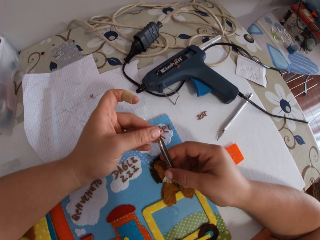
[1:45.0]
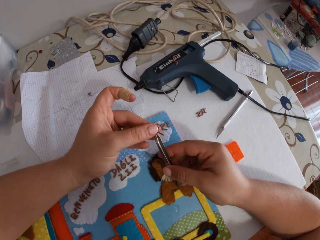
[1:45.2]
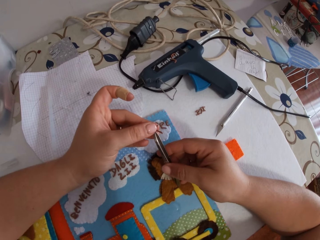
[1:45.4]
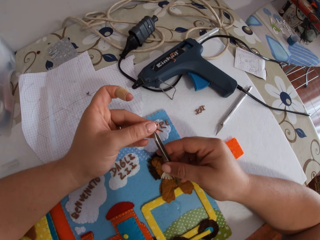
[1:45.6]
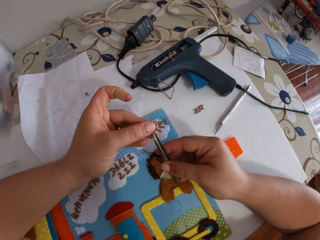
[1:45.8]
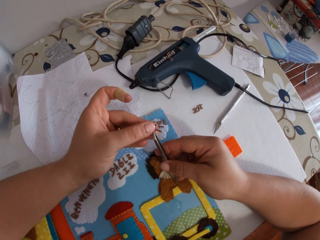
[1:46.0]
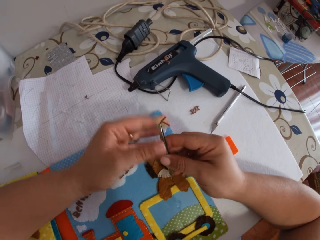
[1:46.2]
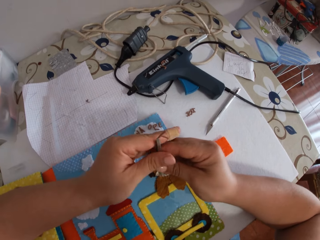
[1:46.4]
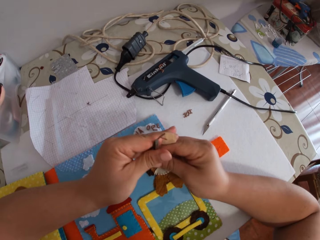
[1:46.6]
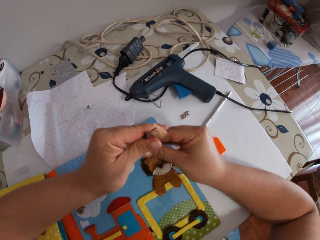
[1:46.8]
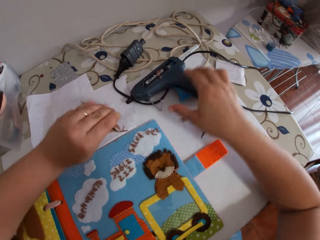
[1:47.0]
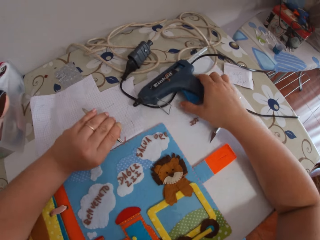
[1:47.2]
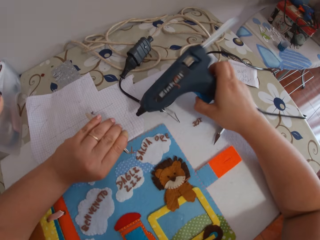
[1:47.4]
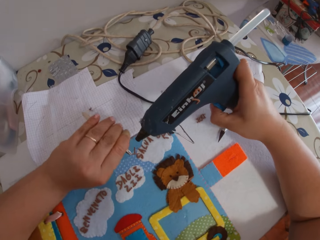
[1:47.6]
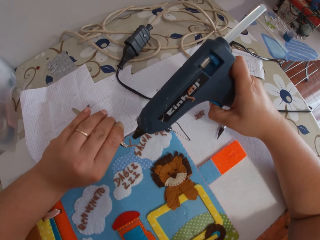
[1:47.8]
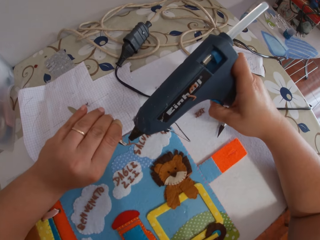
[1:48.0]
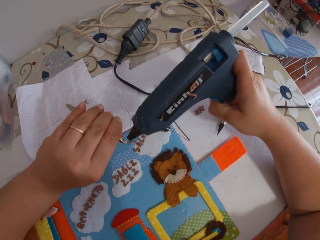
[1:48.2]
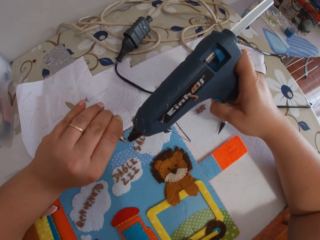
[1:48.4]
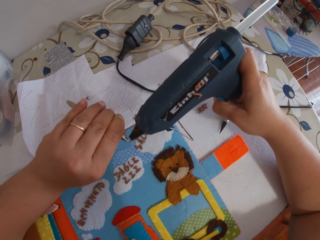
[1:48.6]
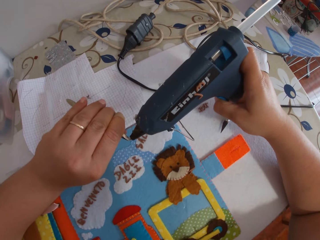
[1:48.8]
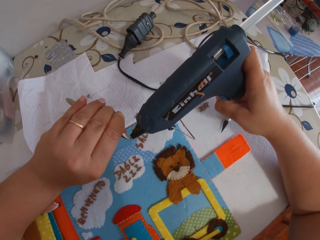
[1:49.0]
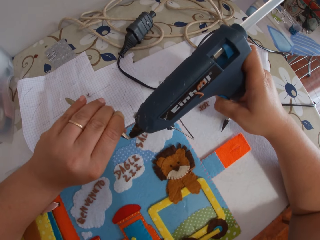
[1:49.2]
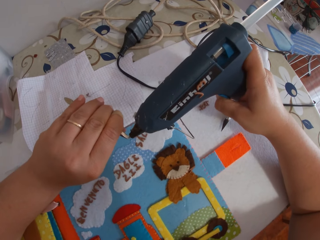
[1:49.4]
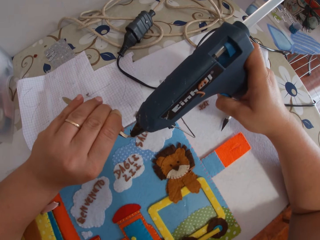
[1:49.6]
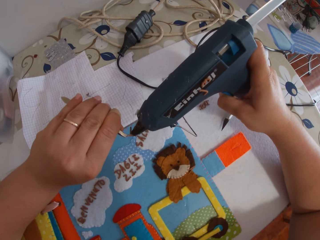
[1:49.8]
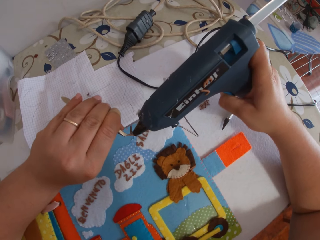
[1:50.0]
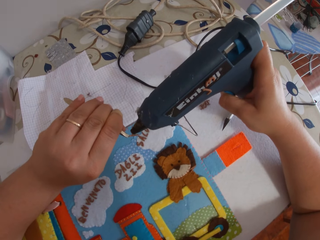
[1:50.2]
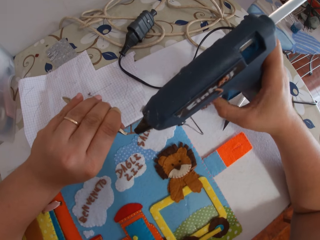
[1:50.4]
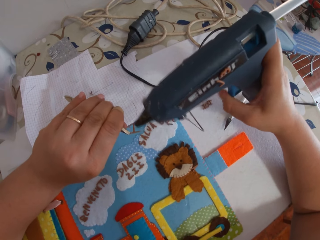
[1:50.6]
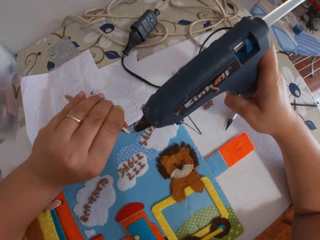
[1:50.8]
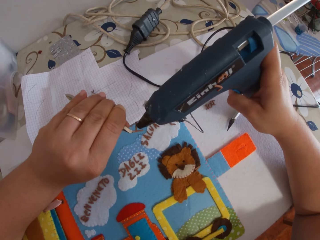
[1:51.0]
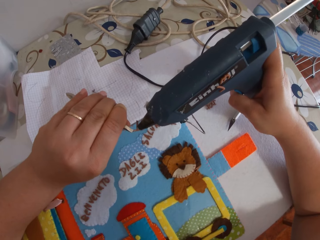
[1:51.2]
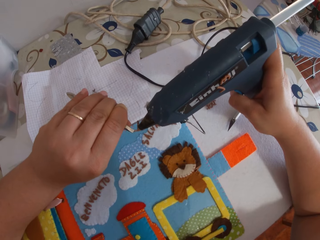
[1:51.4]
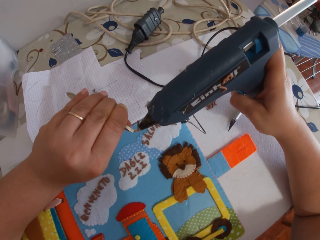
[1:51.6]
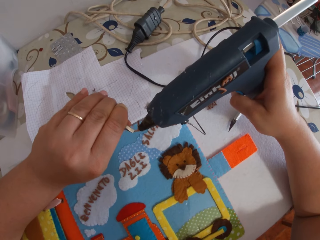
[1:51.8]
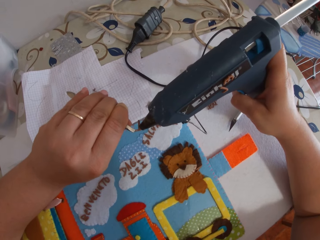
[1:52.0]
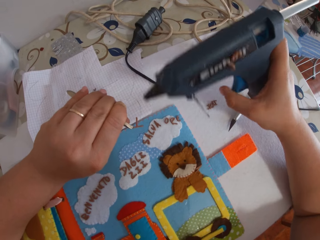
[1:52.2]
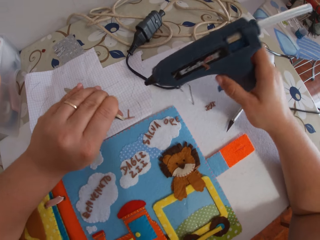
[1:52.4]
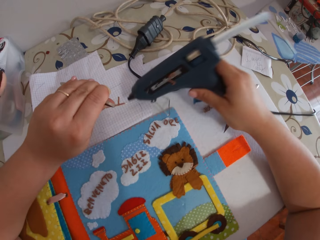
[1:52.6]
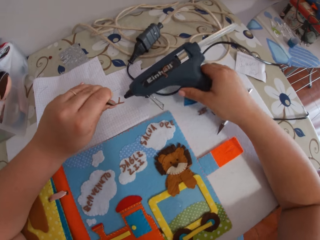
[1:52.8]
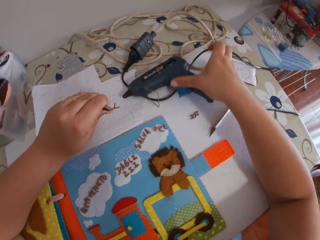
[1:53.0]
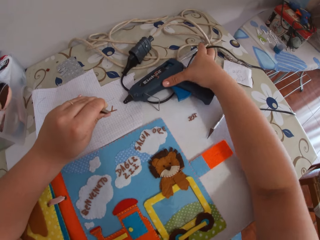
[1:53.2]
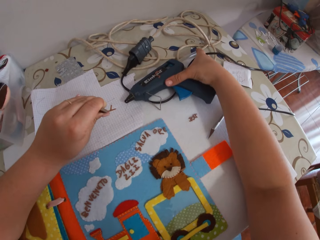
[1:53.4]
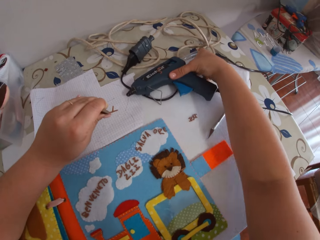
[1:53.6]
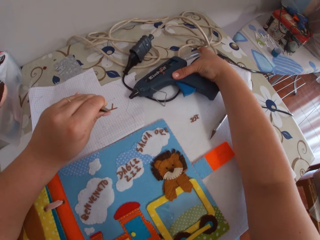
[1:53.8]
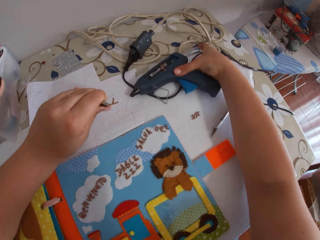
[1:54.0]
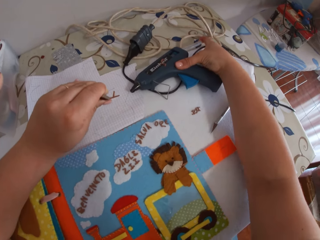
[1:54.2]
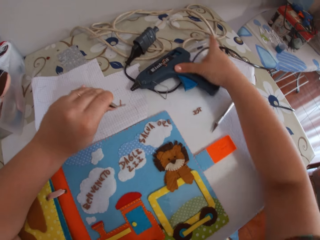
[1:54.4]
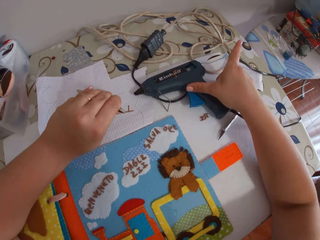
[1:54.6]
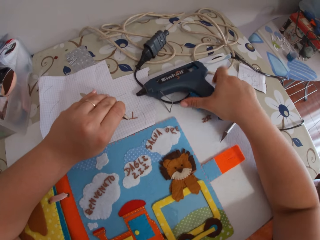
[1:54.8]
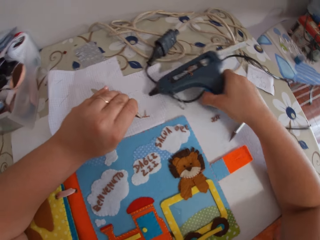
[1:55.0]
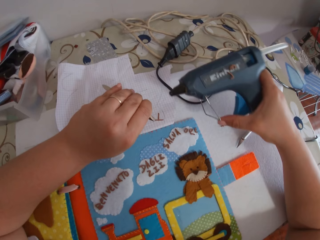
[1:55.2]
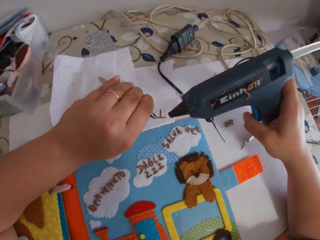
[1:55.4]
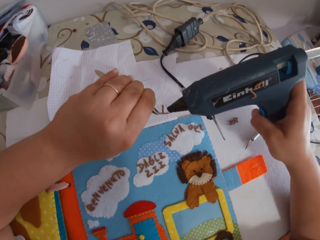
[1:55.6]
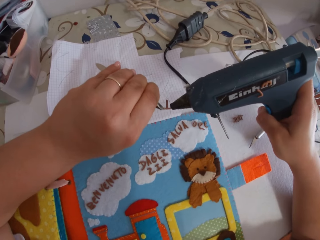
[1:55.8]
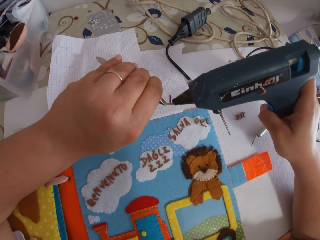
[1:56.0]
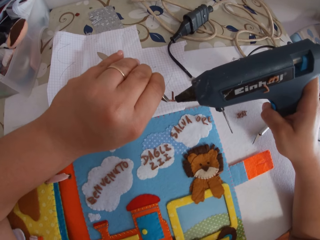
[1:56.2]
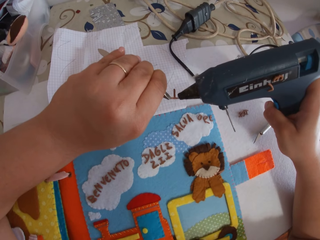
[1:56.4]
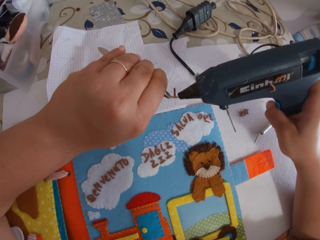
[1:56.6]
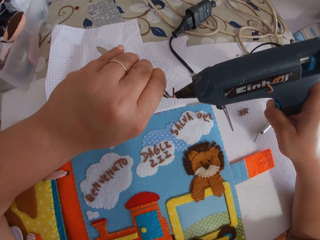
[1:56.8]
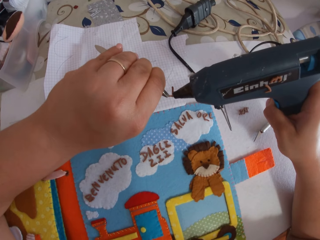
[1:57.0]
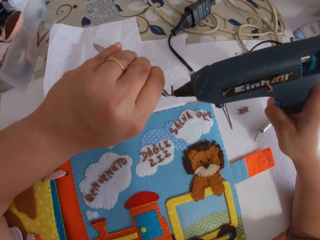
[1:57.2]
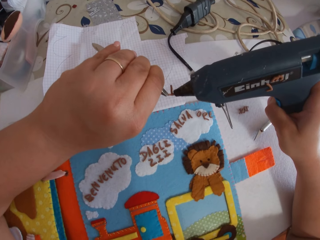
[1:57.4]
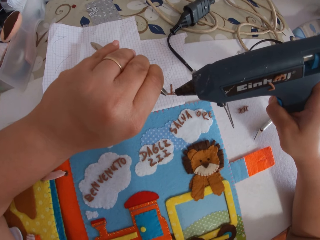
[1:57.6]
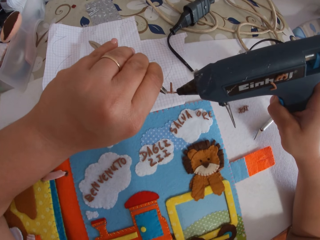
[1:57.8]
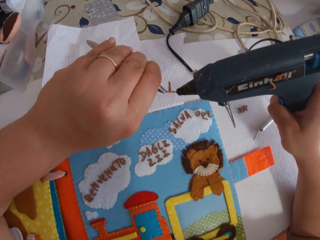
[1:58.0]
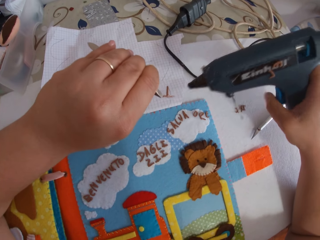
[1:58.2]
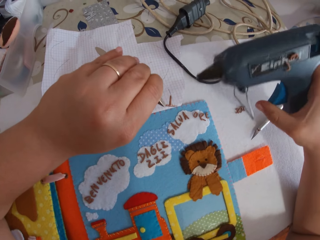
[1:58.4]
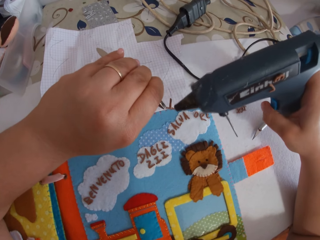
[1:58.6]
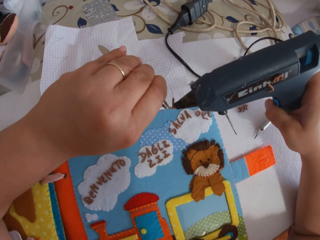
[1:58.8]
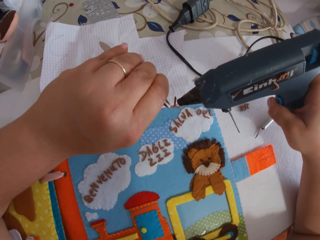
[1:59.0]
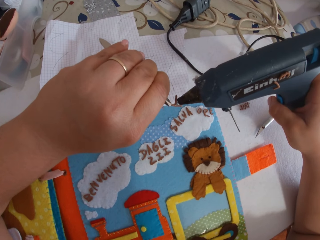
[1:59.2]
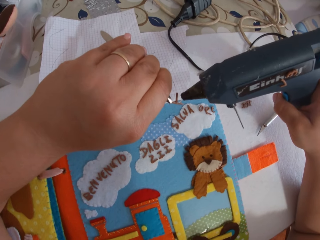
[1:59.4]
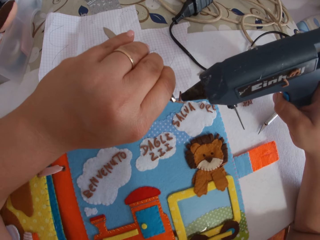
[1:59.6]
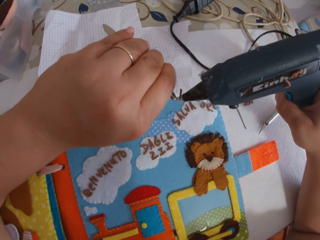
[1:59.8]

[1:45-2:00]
The camera wearer holds the paper alphabet with the pincer. She passes the pincer to her left hand. She picks up the glue gun from the cardboard. She holds the painting spray gun. She puts glue on the paper alphabet with the glue gun. She drops the glue gun on the cardboard. She pushes the glue stick of the glue gun with her finger. She picks up the glue gun from the cardboard. She puts glue on the paper alphabet with the glue gun.

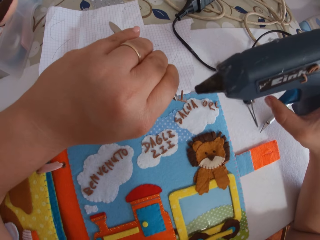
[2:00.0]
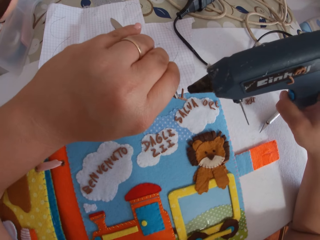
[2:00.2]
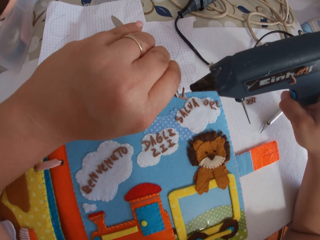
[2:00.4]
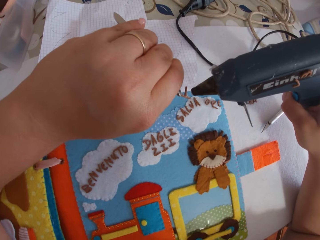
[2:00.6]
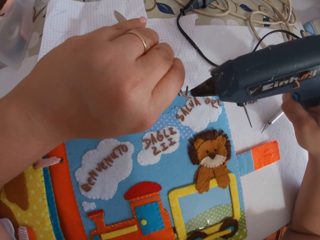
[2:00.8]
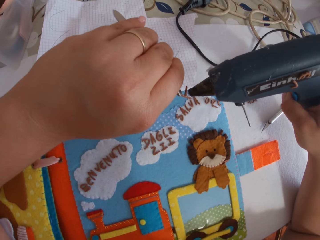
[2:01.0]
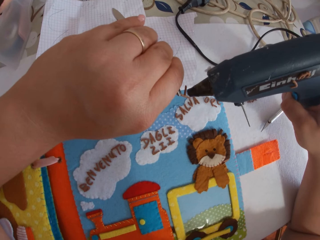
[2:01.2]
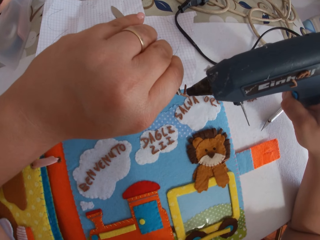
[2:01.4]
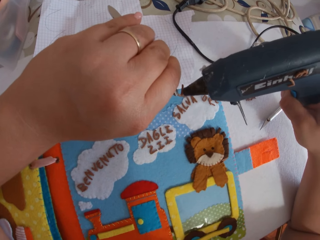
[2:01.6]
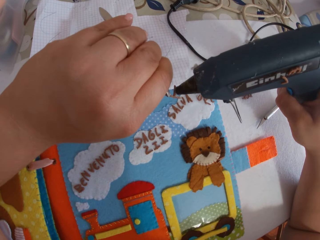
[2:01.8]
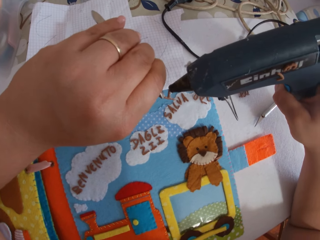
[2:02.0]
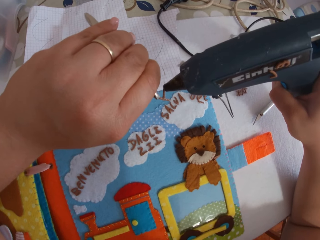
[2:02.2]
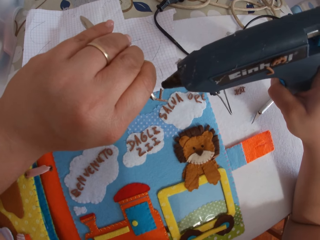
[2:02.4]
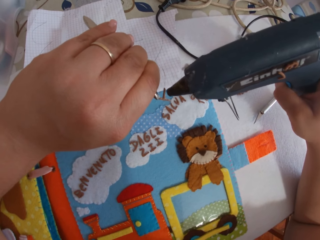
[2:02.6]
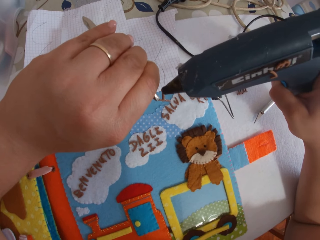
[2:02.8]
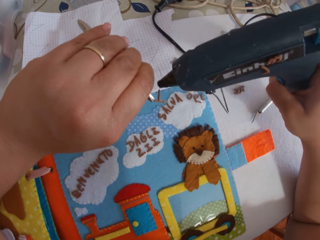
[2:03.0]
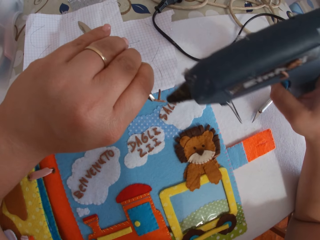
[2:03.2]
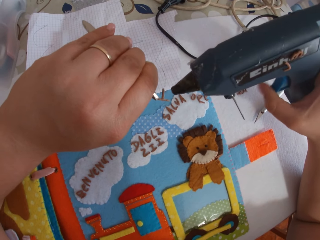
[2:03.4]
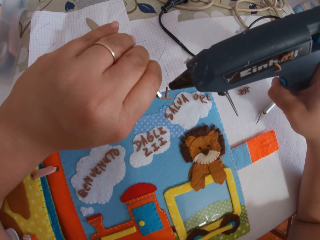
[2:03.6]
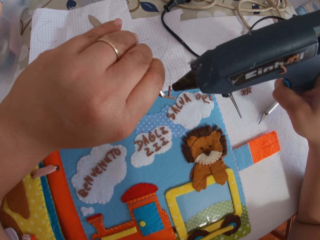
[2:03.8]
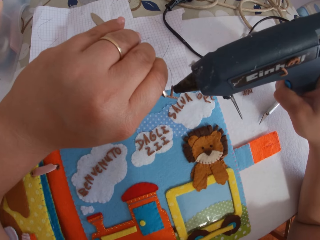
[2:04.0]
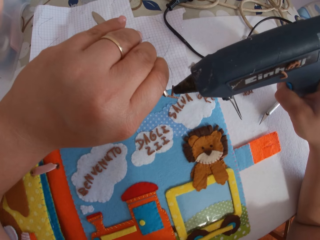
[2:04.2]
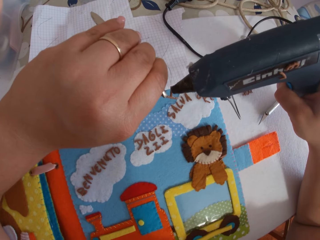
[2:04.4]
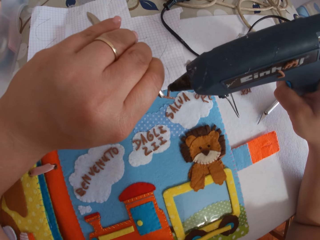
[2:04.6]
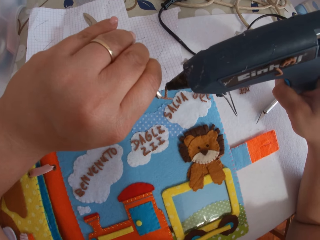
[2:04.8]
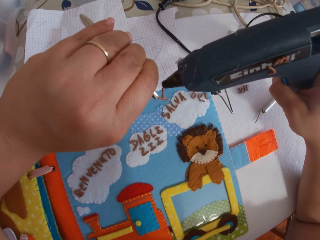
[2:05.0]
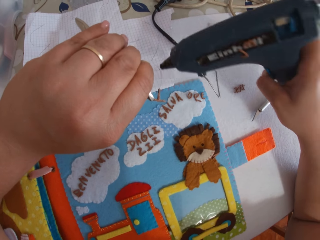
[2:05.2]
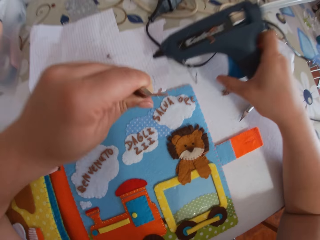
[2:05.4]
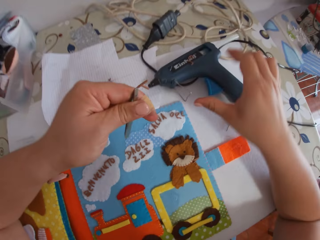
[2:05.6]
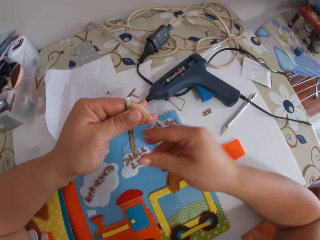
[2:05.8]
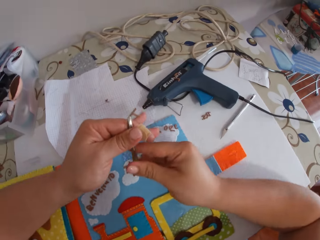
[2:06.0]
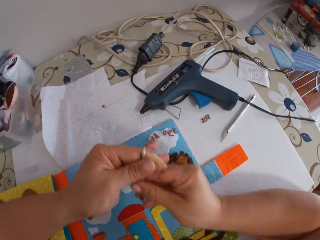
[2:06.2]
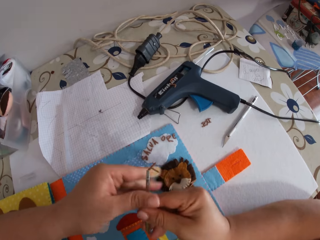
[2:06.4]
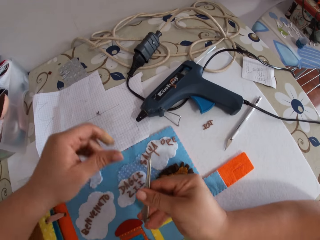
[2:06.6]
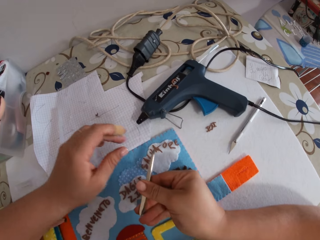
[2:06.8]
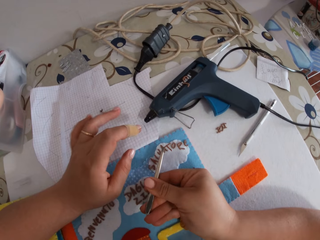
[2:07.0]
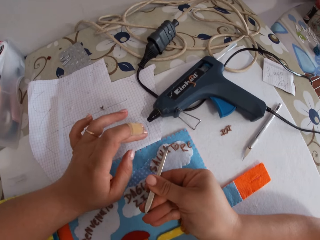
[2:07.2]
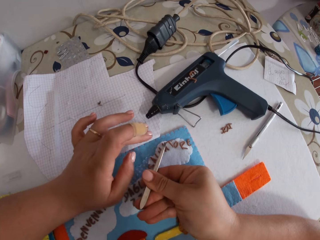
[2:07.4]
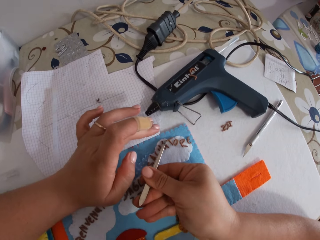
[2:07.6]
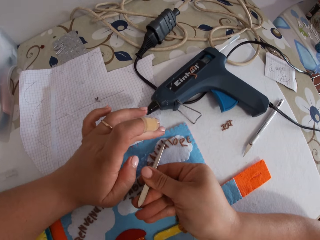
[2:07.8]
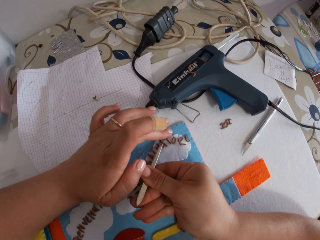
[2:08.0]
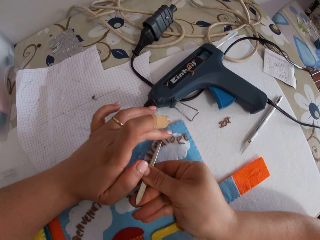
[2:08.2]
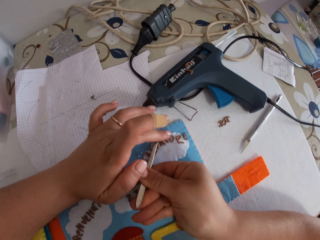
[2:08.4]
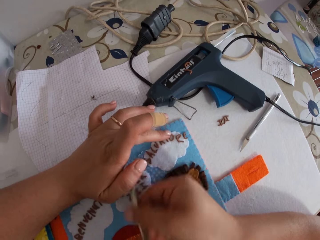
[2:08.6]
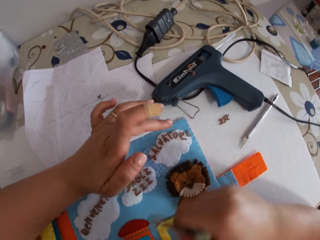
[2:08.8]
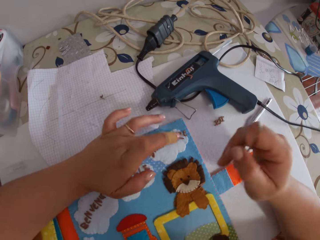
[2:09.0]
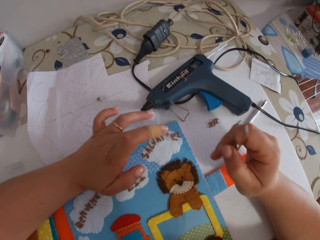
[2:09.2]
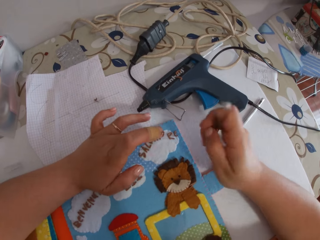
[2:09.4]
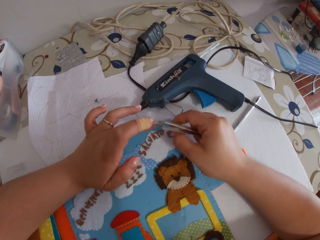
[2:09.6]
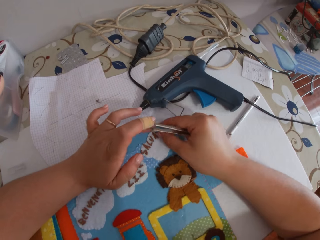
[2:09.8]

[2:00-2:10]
The camera wearer sprays on the letter. She drops the glue gun on the cardboard. She takes the pincer with her right hand. She places the paper alphabet on the book with the pincer and her finger.
